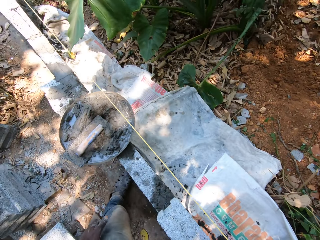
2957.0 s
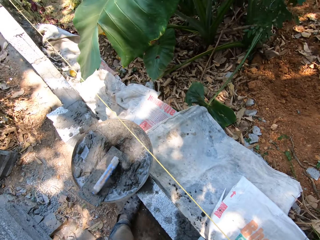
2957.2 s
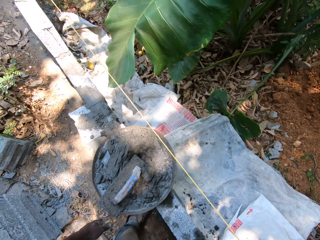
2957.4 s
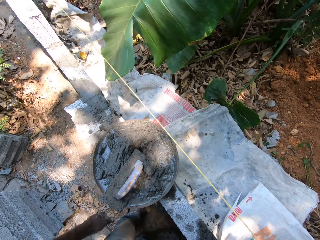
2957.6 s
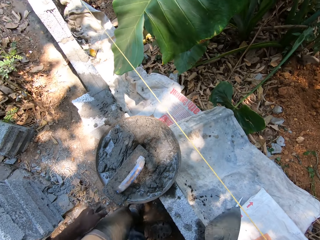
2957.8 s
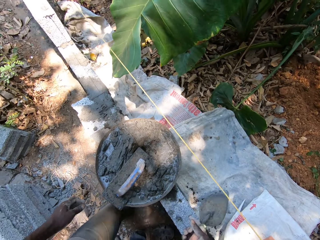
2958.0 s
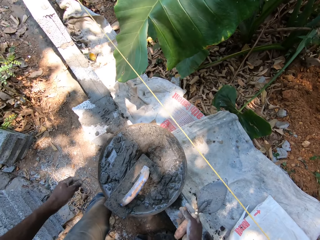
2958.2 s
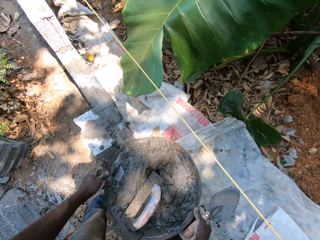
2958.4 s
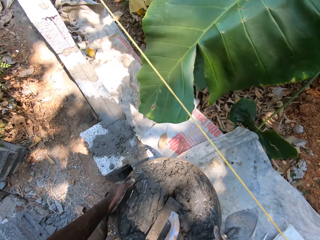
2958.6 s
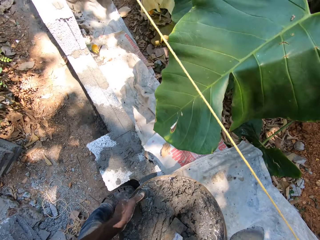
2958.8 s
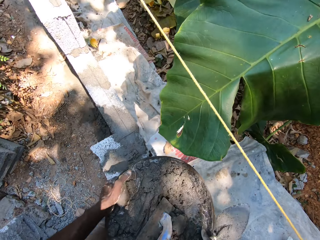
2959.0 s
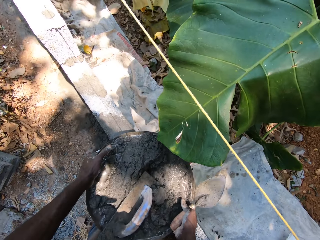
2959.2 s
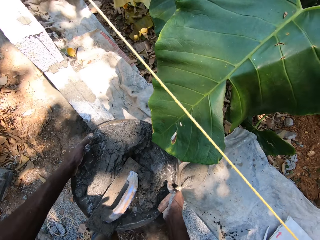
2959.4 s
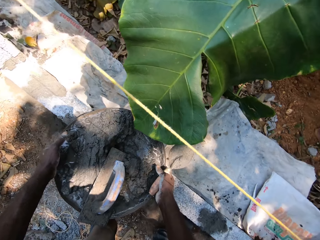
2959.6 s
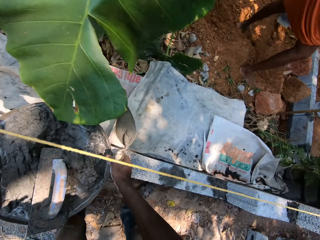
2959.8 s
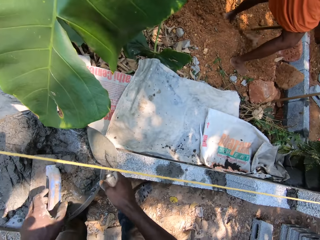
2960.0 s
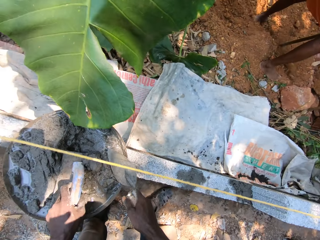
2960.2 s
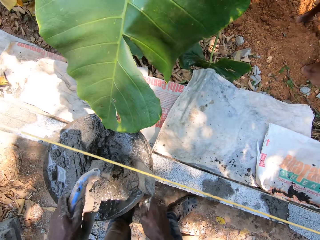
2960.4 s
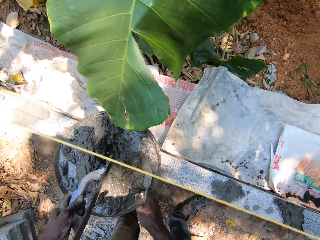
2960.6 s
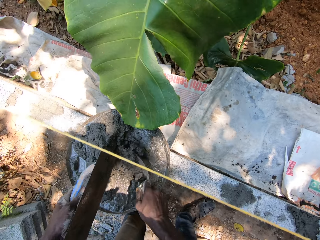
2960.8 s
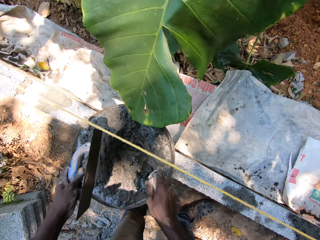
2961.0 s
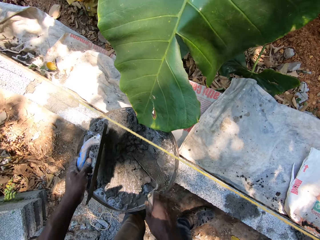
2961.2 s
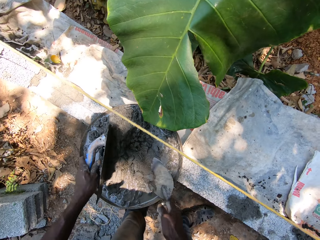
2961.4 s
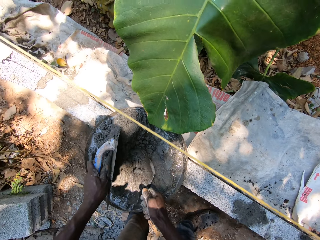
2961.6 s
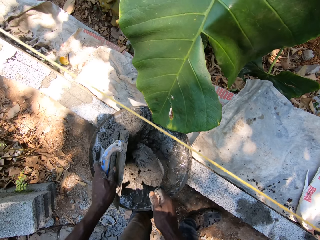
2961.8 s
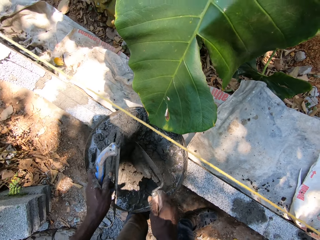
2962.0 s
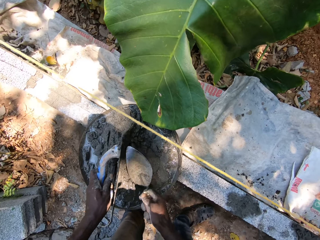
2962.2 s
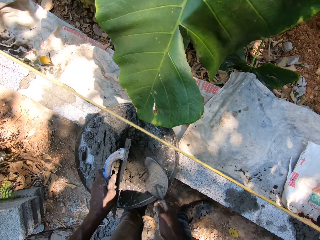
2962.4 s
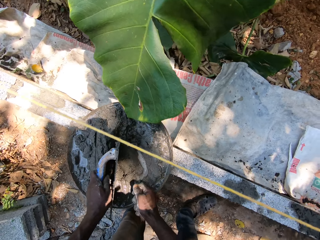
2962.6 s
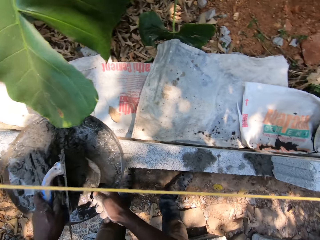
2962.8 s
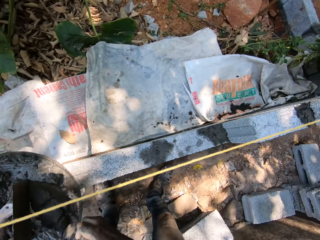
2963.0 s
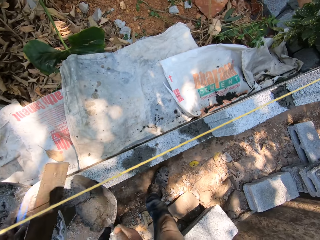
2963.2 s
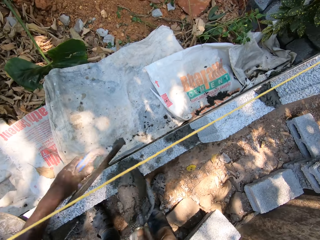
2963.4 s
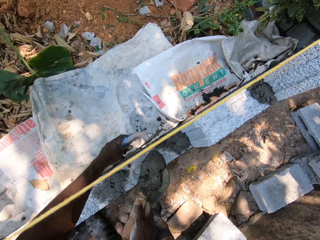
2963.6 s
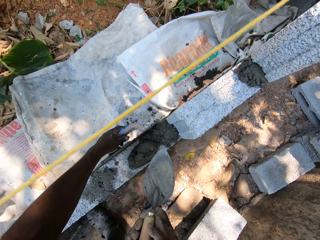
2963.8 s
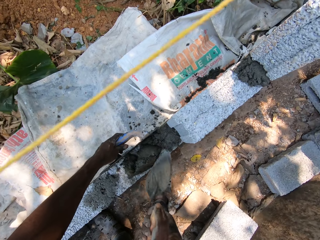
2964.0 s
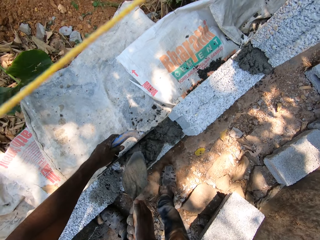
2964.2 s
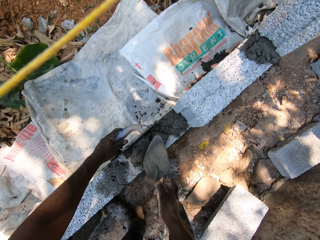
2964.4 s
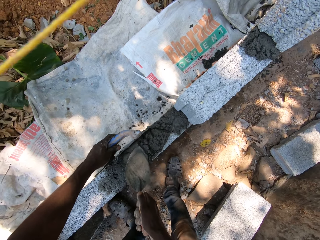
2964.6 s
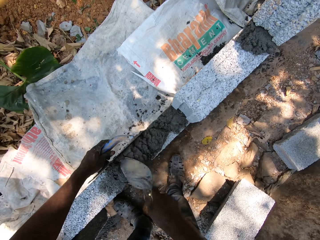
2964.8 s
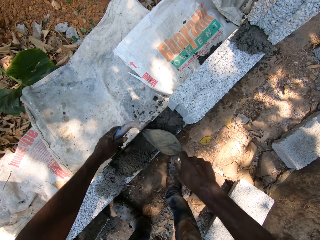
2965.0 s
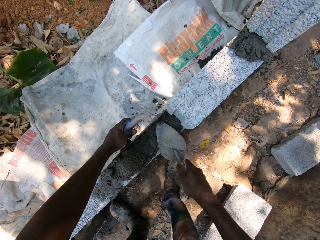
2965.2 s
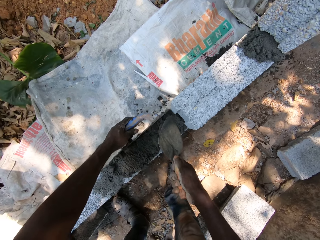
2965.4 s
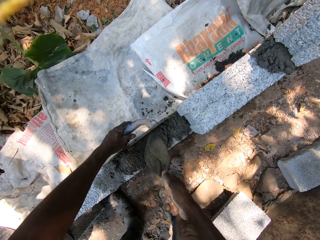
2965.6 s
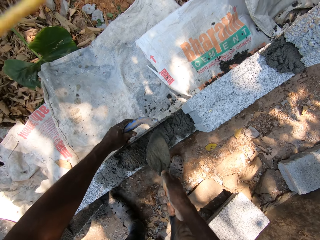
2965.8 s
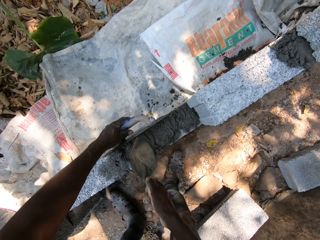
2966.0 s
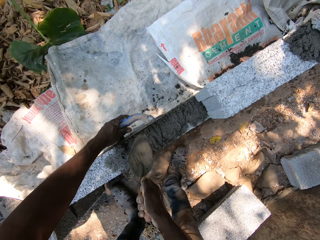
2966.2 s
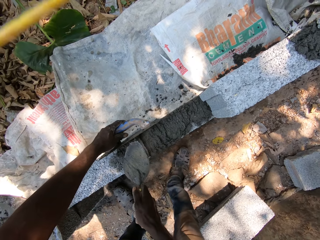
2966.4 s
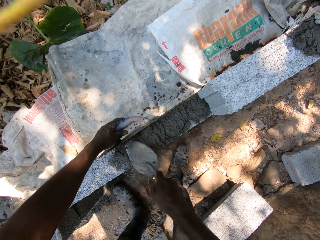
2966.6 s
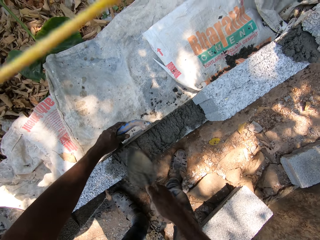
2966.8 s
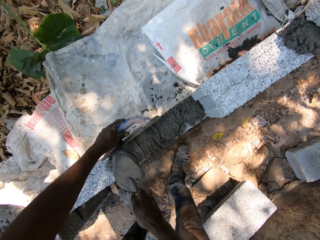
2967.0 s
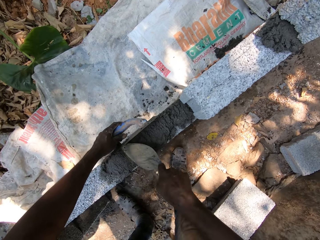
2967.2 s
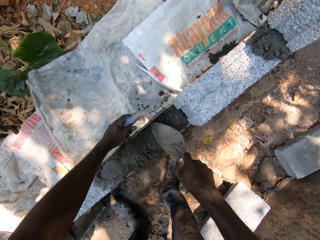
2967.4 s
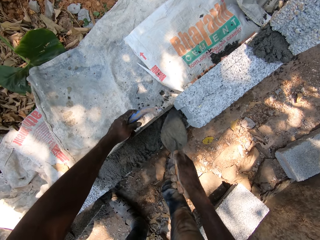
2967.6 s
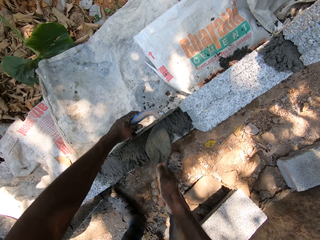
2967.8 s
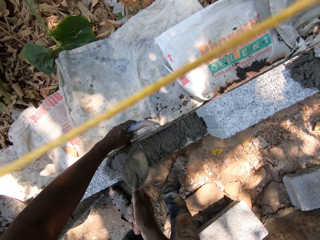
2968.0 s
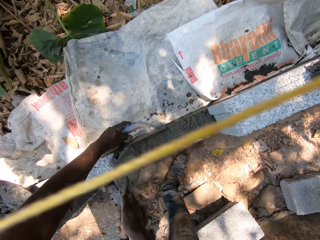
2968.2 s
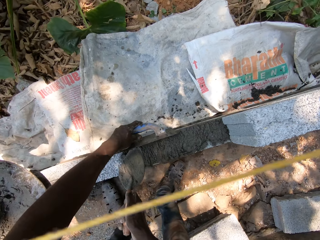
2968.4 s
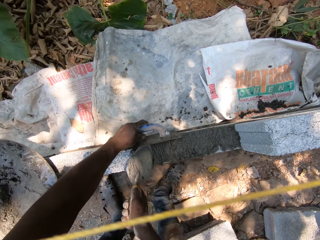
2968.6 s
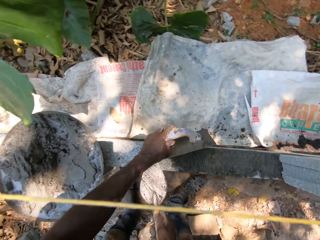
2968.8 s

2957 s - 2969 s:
The camera wearer carries the head pan. He picks the hand float from the head pan with his left hand. He scoops mortar from the block with the hand trowel back into the head pan. He puts mortar on the block with the hand trowel in his right hand. He guides mortar with the hand float in his left hand. He smoothens mortar on the block with the hand trowel in his right hand.

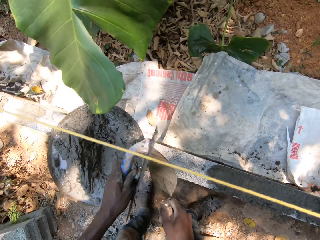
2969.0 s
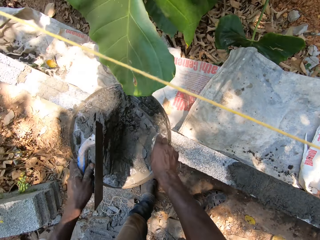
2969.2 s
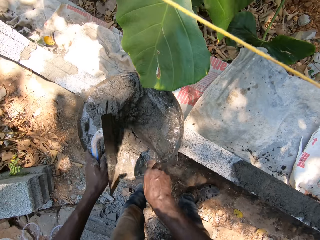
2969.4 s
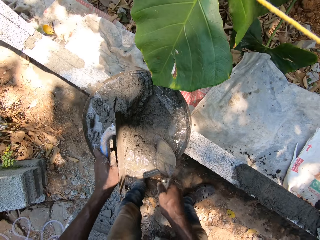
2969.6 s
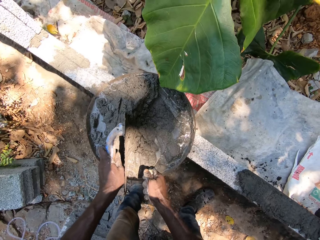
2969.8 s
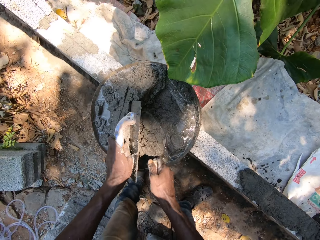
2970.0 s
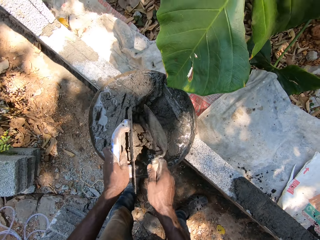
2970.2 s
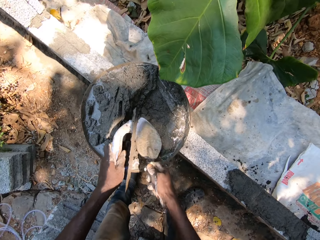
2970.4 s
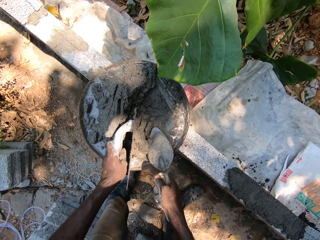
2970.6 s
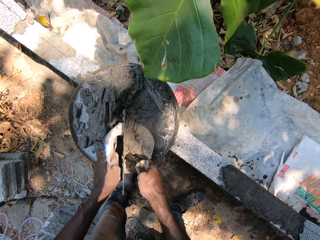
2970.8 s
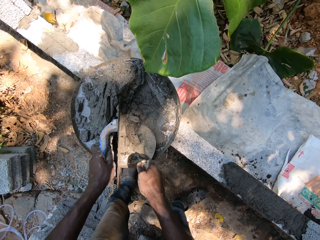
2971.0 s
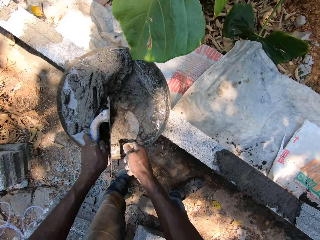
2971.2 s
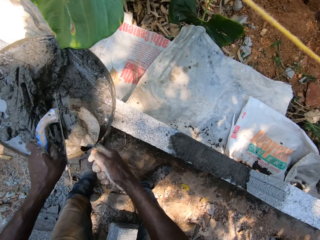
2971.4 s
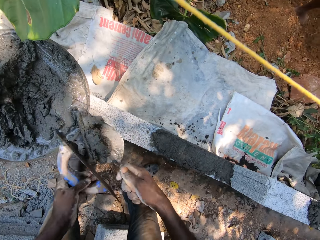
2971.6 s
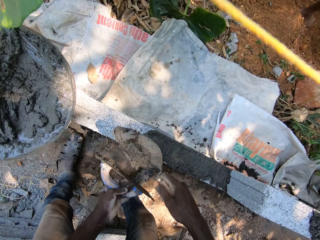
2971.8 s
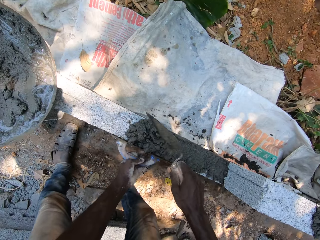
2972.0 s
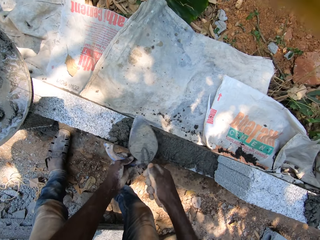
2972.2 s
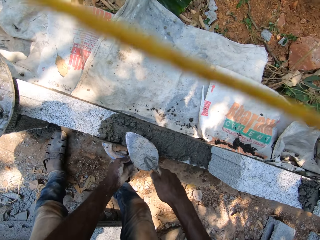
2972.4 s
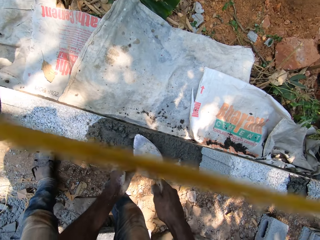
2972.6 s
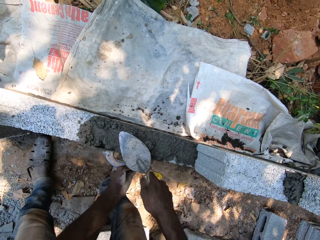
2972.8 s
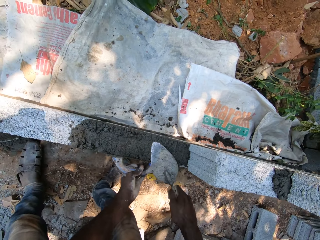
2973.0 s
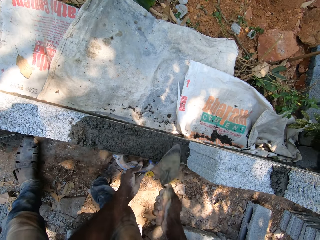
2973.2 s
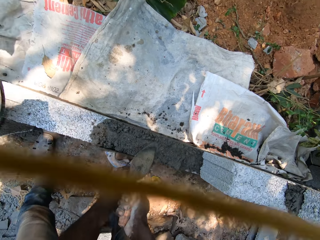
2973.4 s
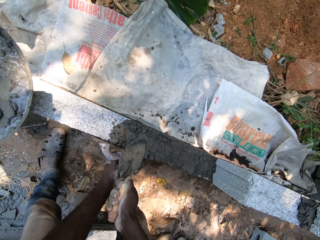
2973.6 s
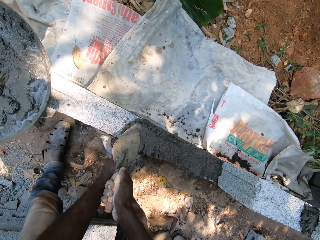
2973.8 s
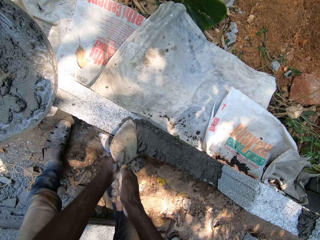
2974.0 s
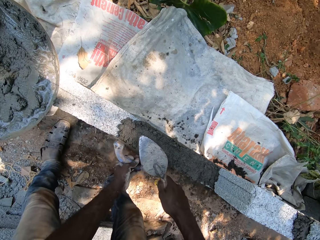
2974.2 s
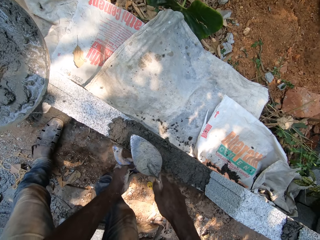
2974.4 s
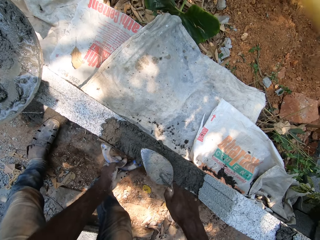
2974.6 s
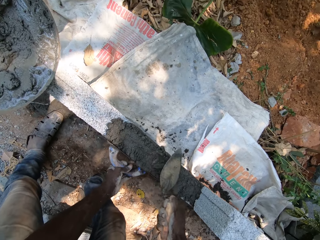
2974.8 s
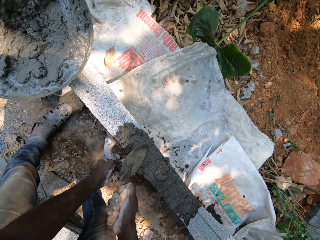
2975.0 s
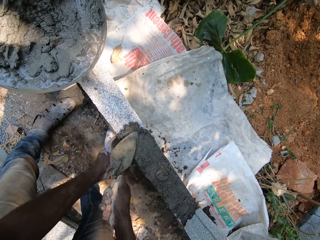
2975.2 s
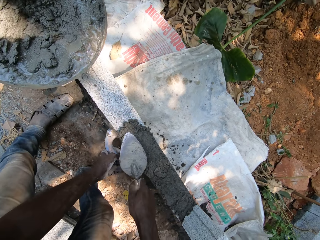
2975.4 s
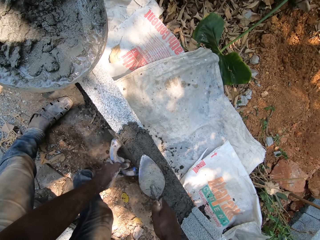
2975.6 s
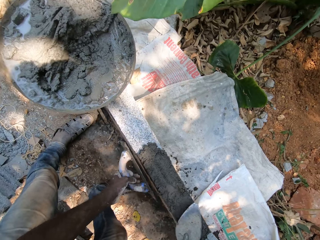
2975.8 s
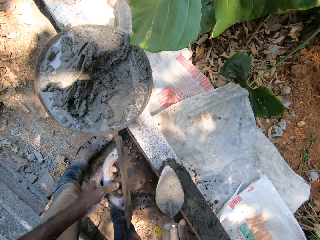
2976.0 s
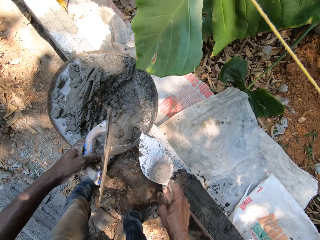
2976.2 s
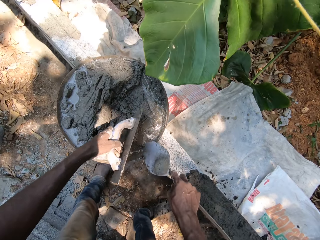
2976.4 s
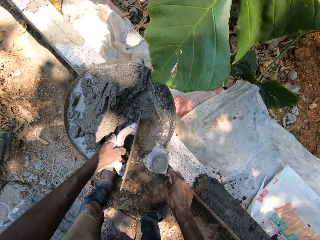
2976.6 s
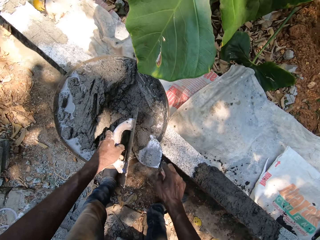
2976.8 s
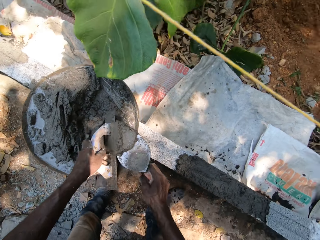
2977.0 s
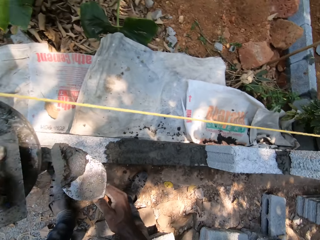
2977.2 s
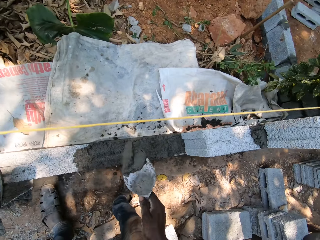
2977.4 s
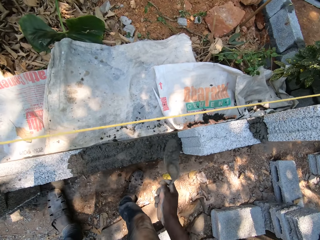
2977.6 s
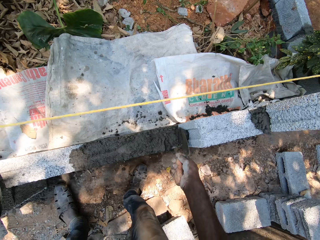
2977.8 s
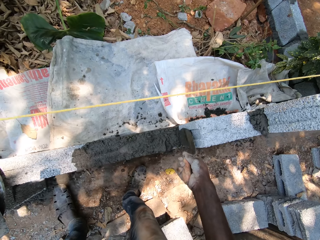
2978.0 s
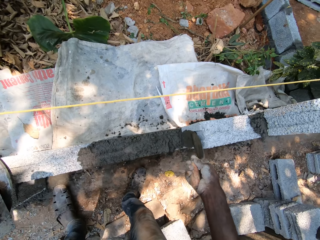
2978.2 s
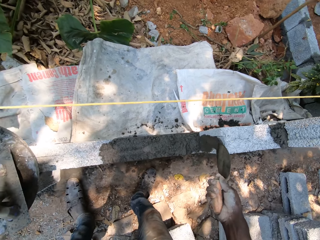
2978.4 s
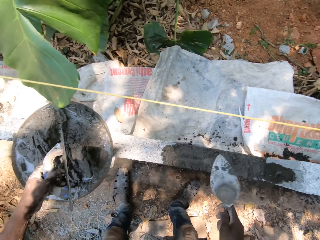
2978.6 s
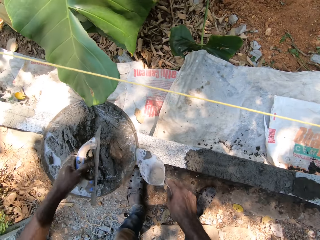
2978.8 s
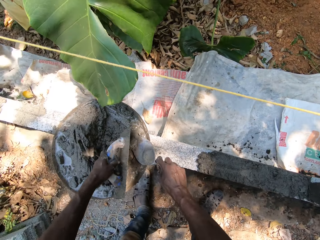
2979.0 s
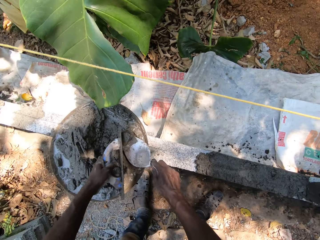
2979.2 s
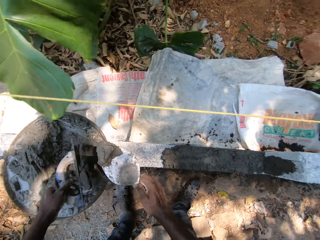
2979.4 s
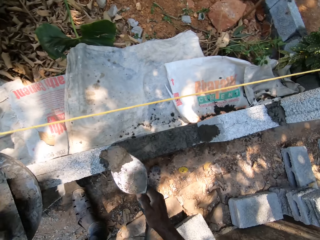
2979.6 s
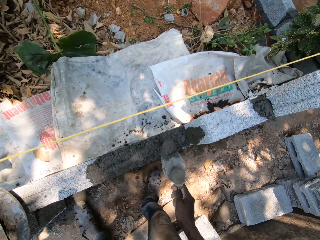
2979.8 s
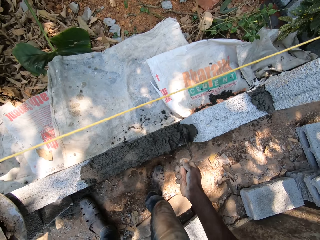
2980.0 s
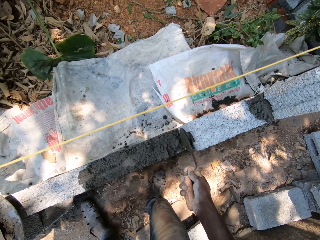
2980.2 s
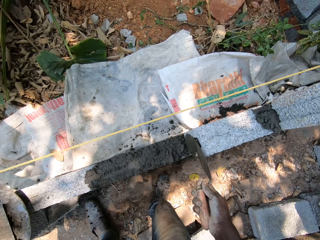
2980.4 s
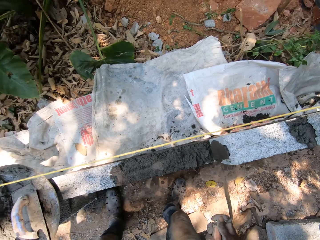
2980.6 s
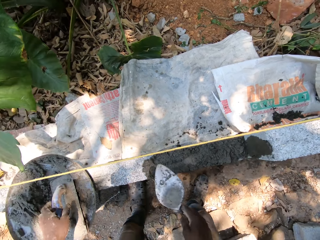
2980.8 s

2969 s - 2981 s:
The camera wearer scoops mortar from the block with the hand trowel back into the head pan. He guides the mortar with the hand float in his left hand. He puts the mortar on the block with the hand trowel in his right hand and smoothens the mortar on the block with the hand trowel in his right hand. He scoops the mortar from the block with the hand trowel back into the head pan. He puts the mortar on the block with the hand trowel in his right hand and smoothens the mortar on the block with the hand trowel in his right hand. He scoops the mortar from the block with the hand trowel back into the head pan. He puts the mortar on the block with the hand trowel in his right hand.
